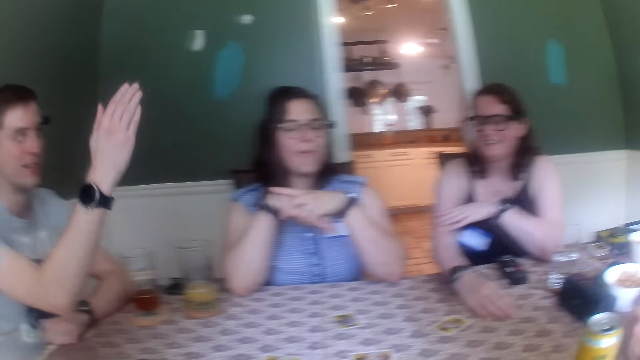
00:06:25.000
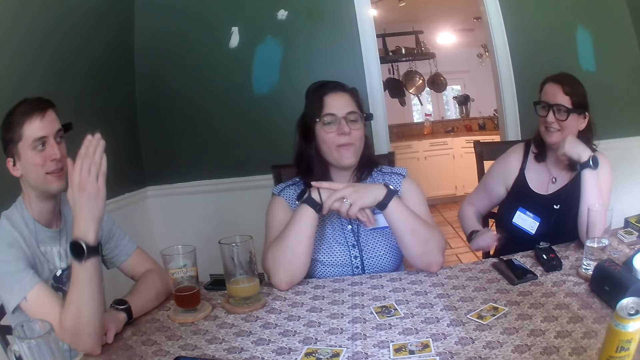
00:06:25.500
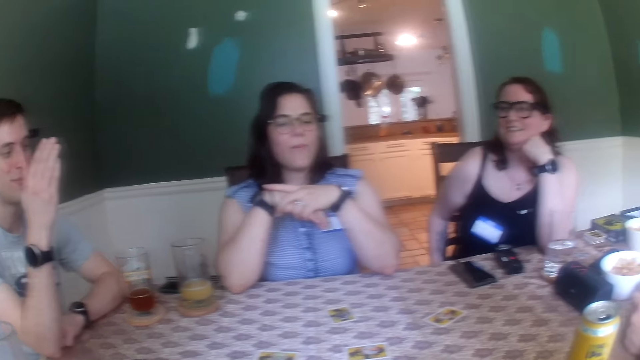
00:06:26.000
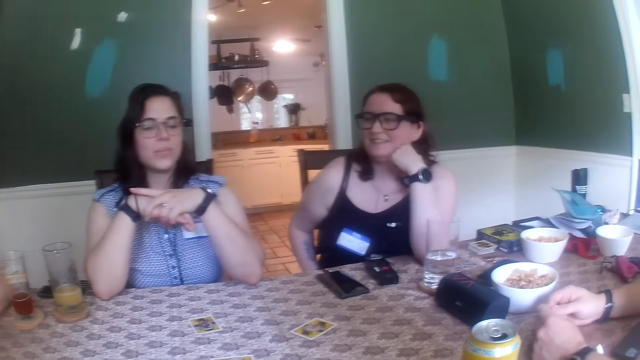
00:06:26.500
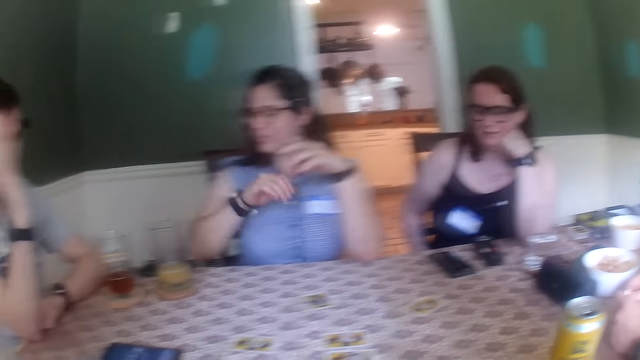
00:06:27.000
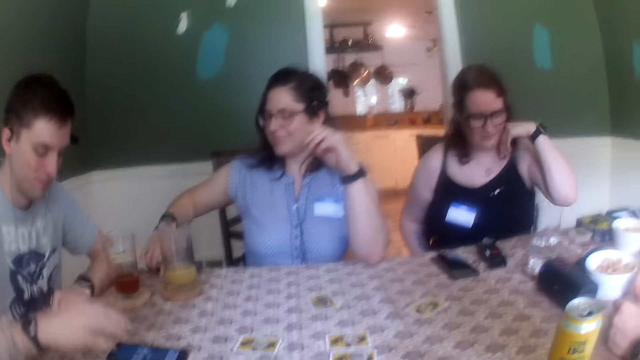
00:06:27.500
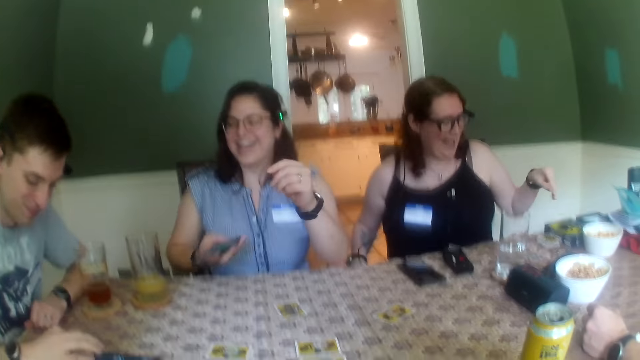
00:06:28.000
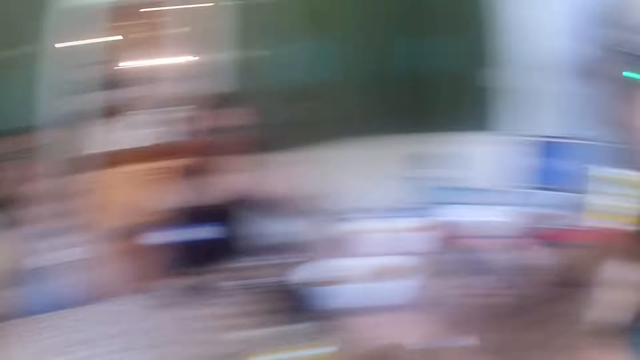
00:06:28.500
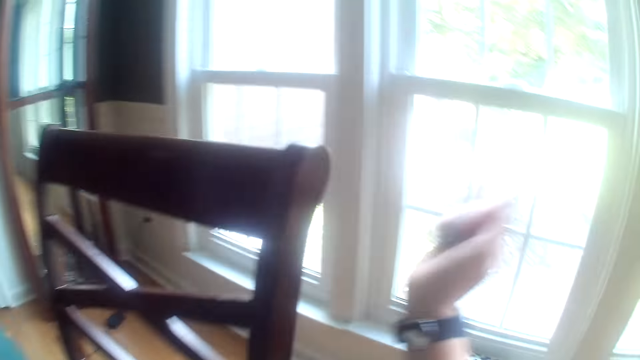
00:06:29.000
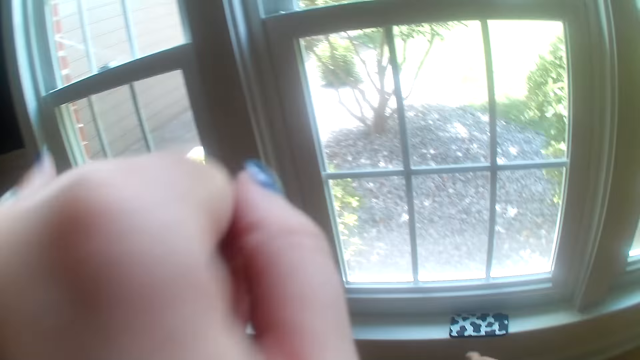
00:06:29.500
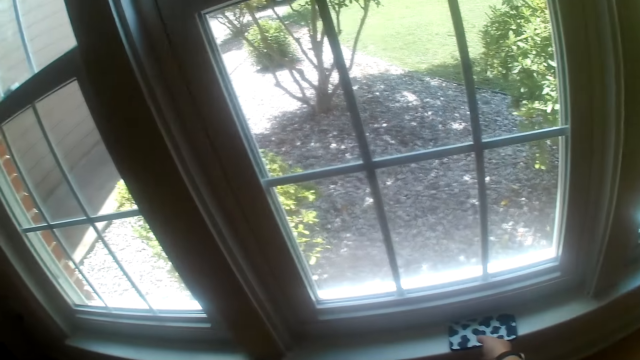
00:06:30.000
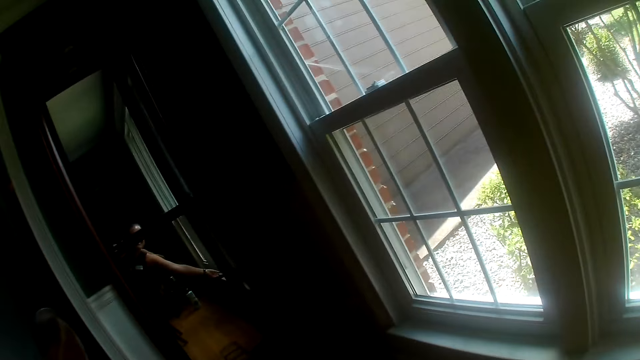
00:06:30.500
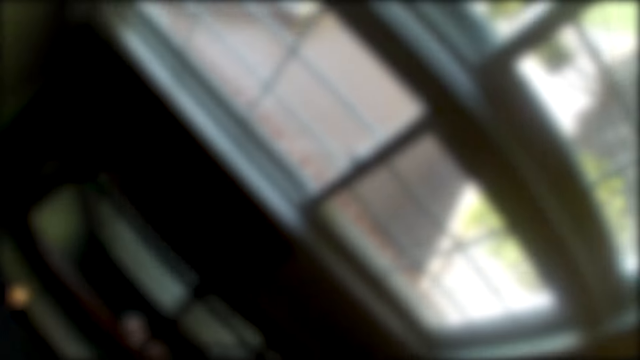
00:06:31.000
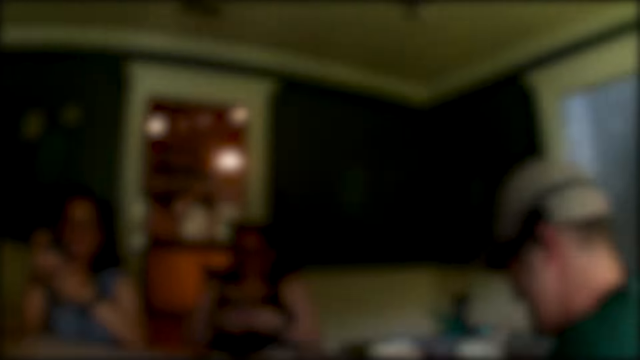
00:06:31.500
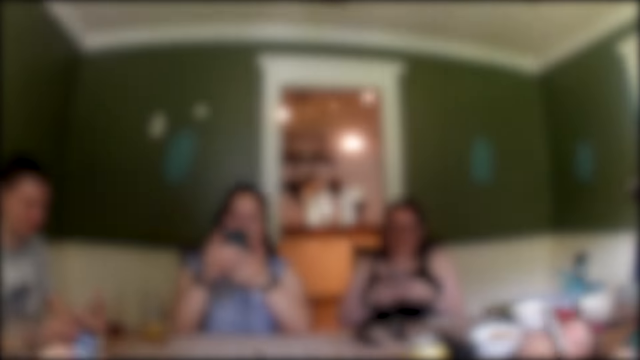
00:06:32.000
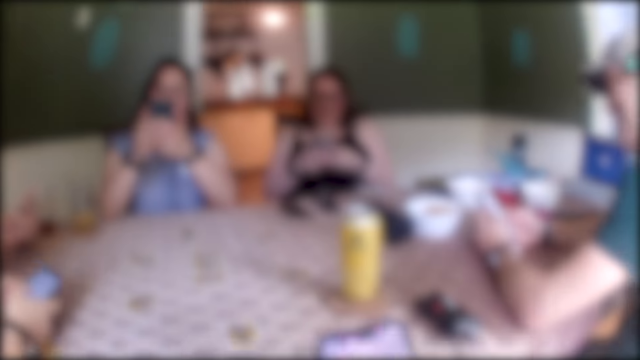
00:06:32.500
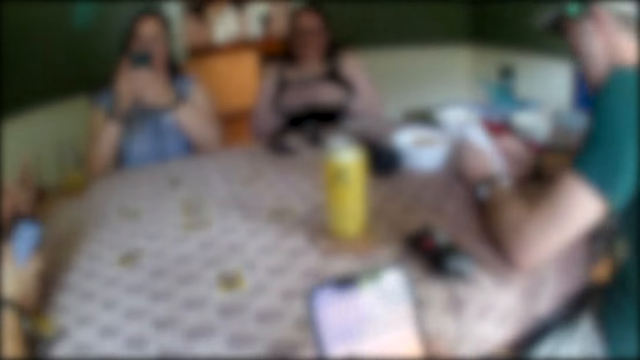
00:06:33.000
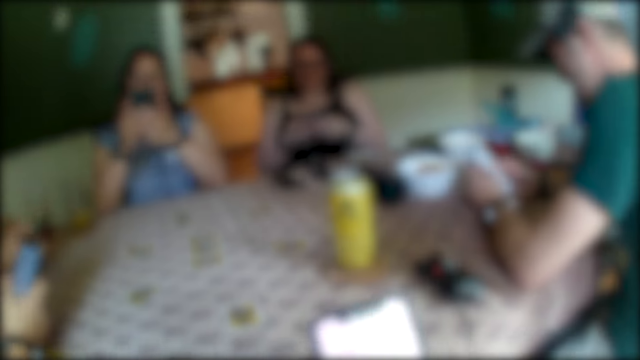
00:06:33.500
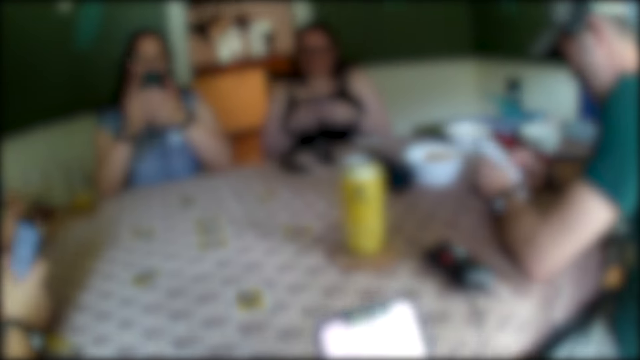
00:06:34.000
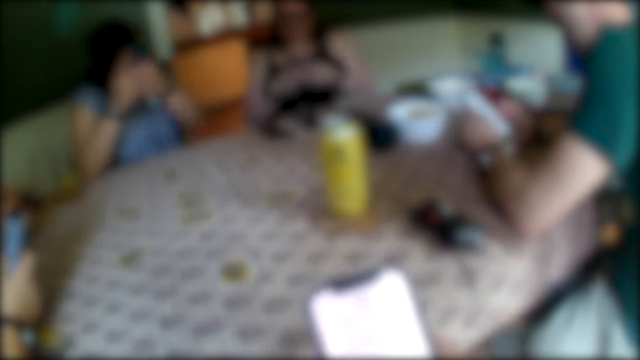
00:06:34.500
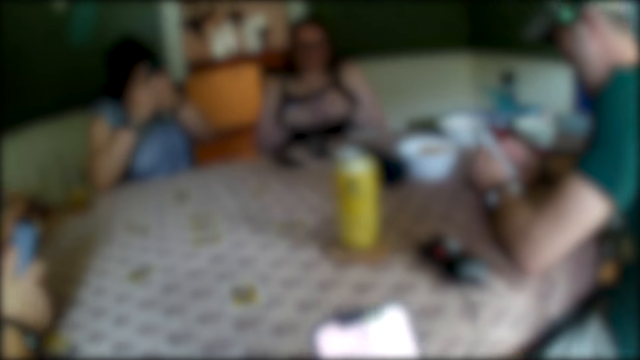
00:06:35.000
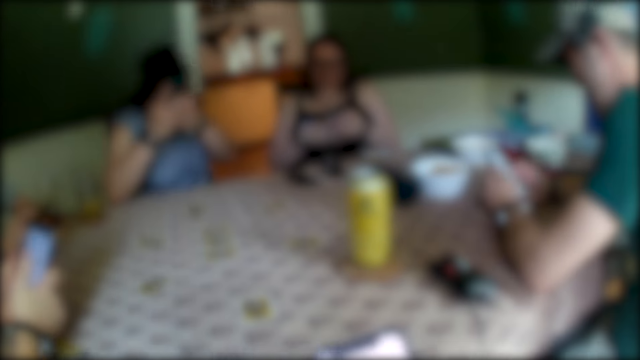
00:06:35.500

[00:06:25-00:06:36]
A woman picks up a phone from the table with her left hand. The camera wearer stands up from the table. A man operates his phone with both hands. Another woman operates a phone with both hands. The first woman operates her phone with both hands. Another man operates his phone with both hands. Another man operates a phone with both hands. The camera wearer operates a phone with both hands.

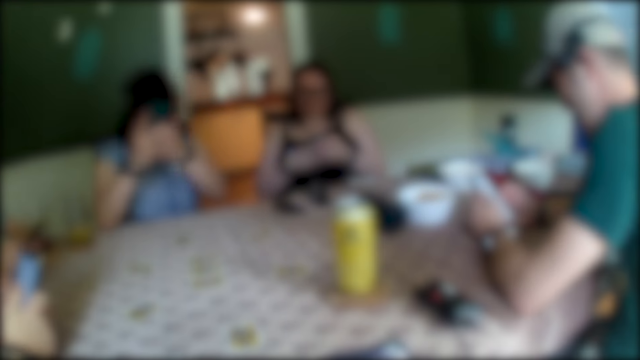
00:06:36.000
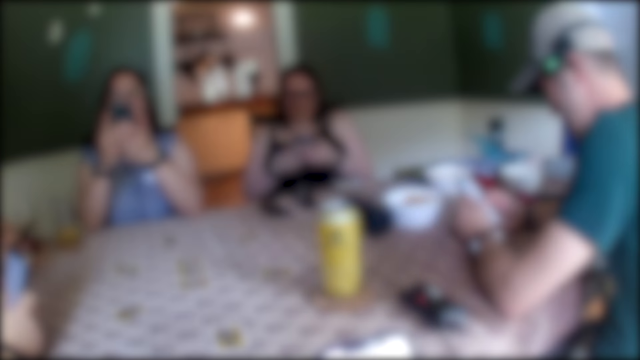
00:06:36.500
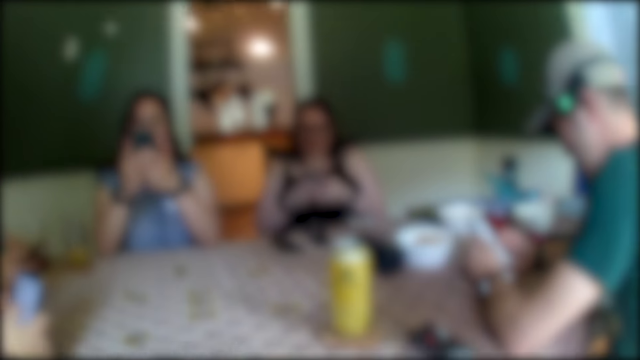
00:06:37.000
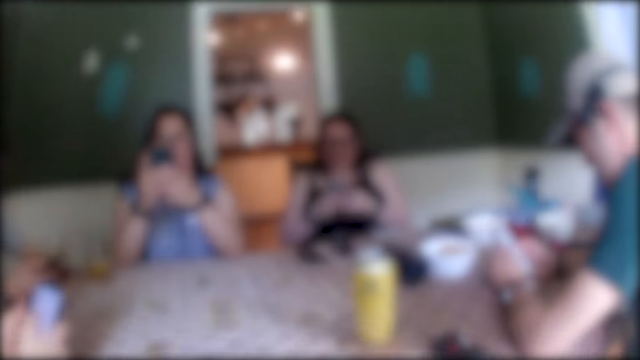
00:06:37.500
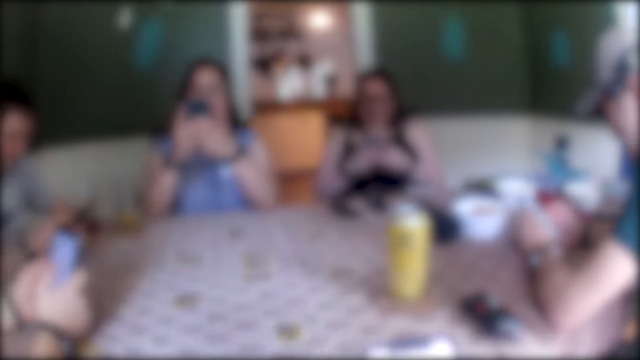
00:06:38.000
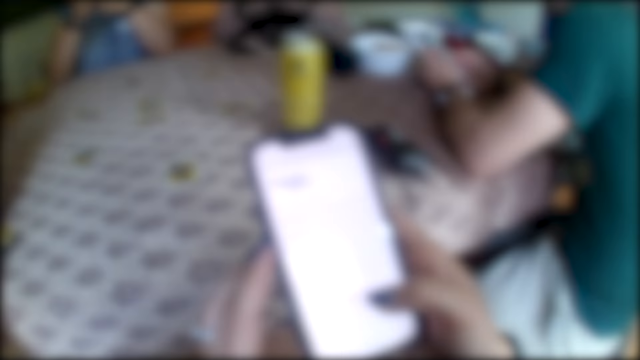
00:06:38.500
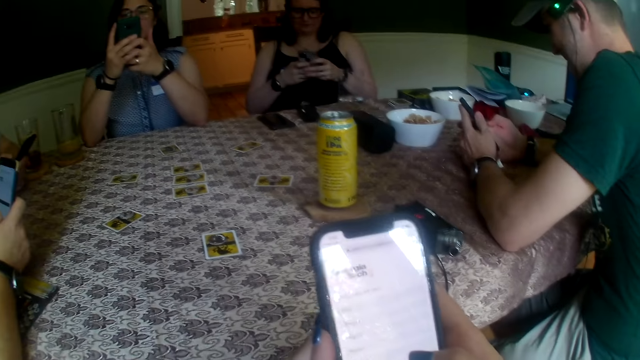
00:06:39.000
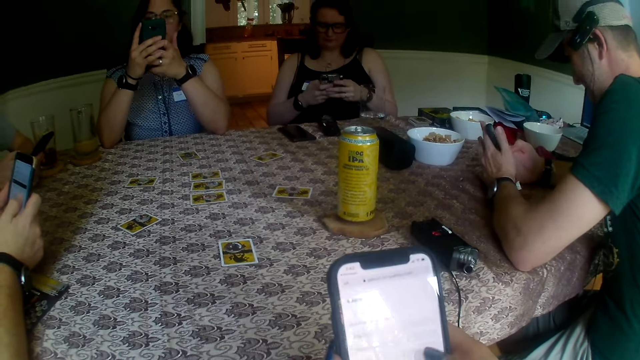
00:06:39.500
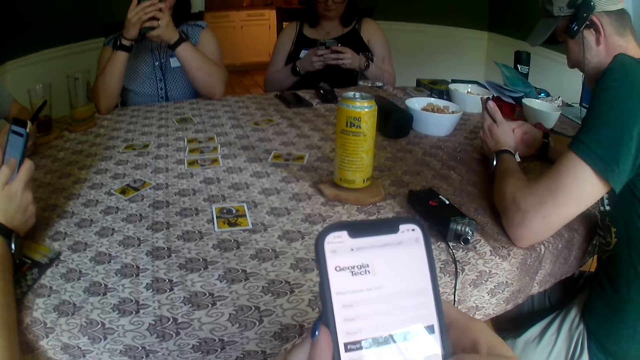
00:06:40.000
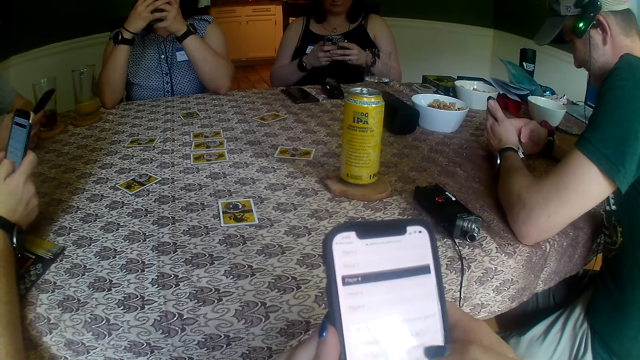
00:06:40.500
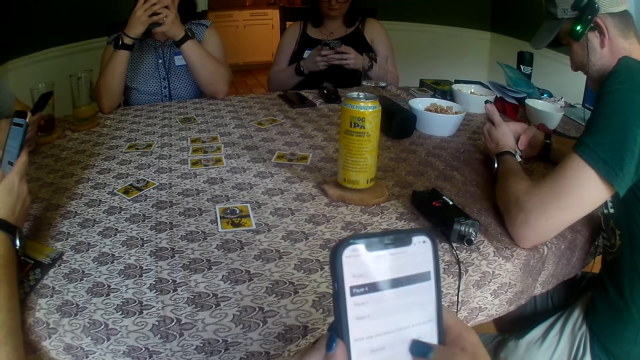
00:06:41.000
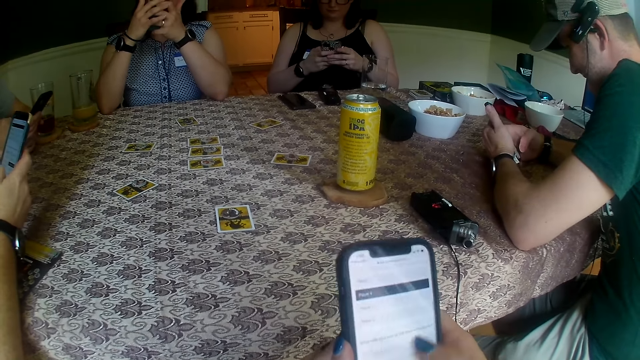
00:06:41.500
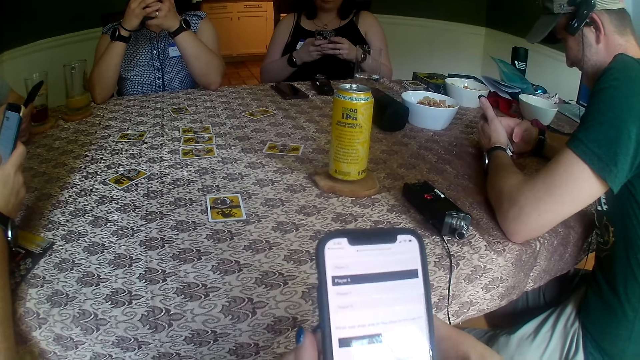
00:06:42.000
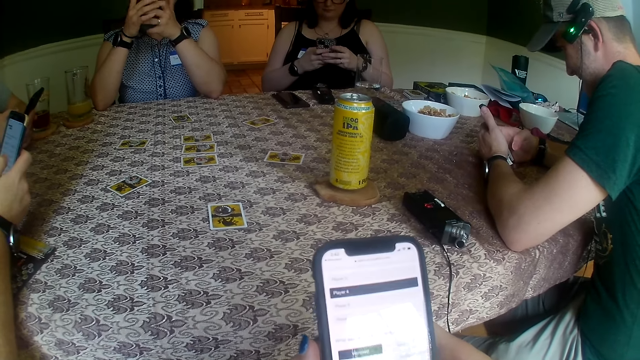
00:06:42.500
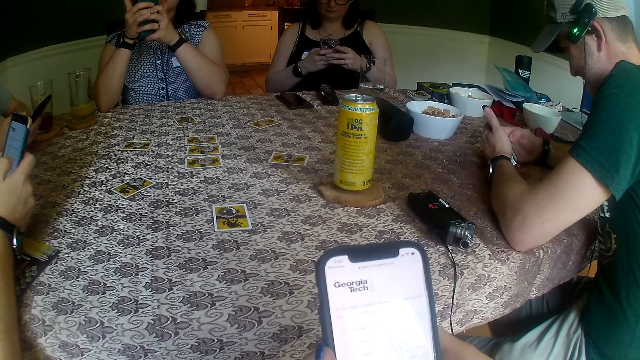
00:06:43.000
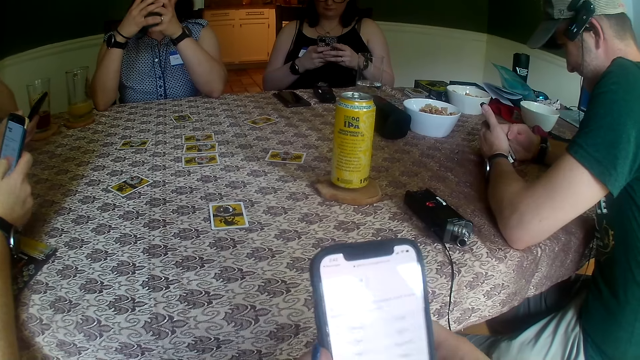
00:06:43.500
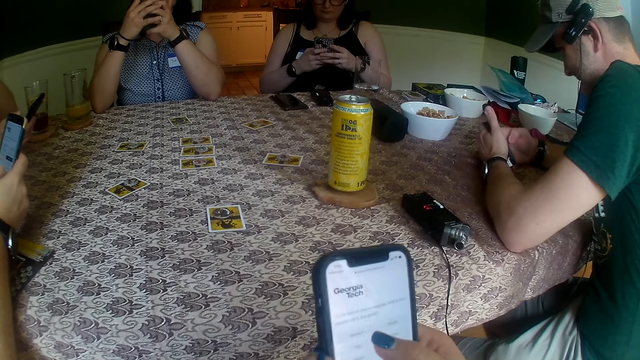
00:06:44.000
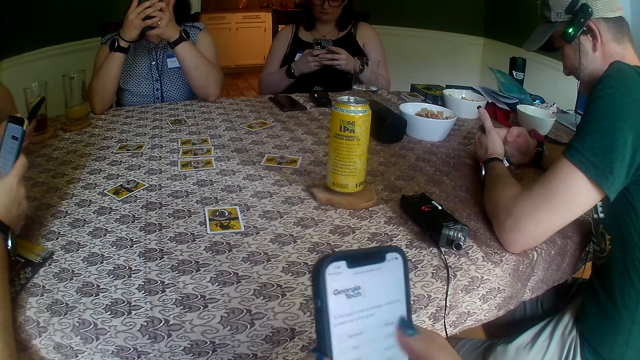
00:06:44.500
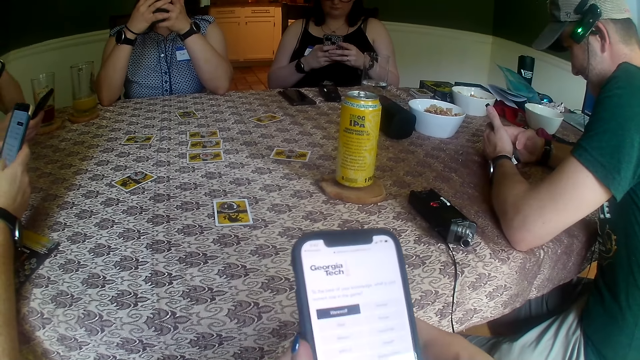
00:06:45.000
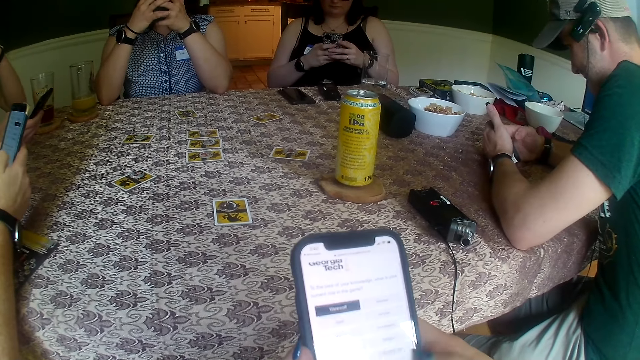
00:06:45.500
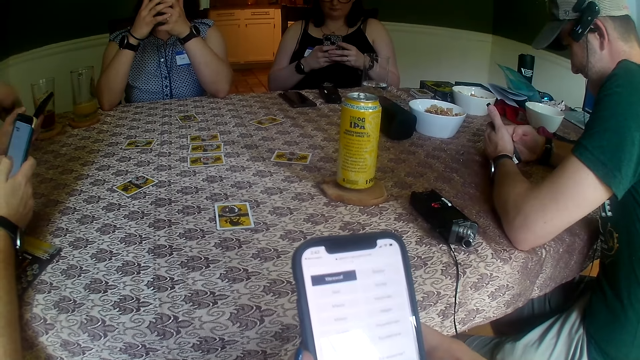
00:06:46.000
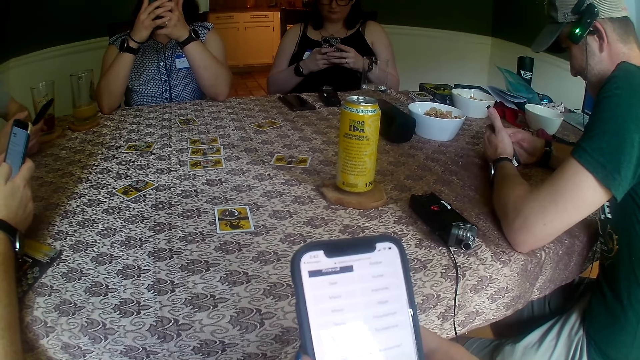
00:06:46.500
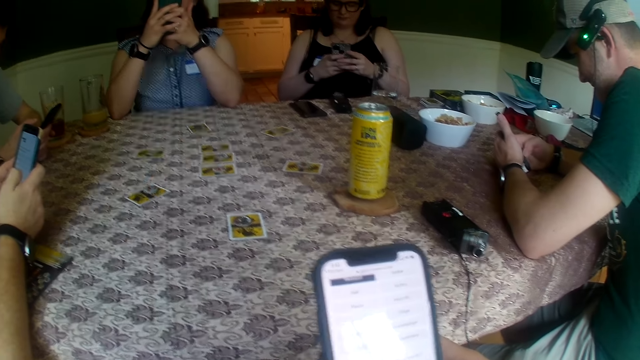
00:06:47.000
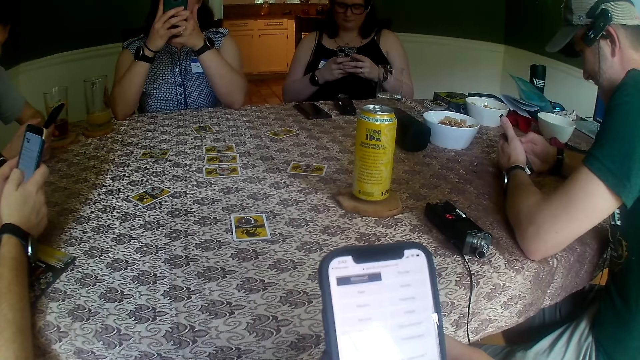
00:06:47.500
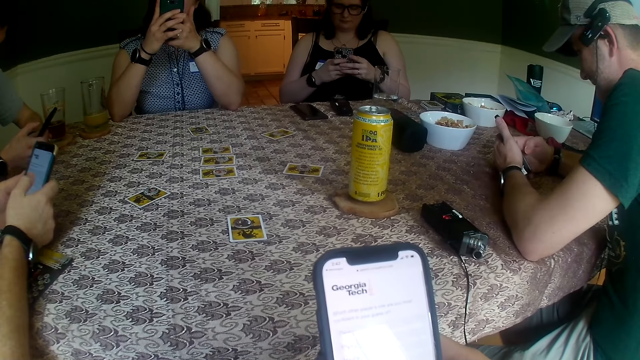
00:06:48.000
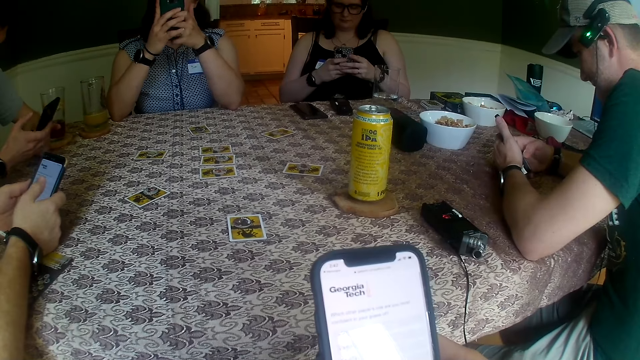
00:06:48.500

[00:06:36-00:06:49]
The camera wearer looks around. They dial a mobile phone.
